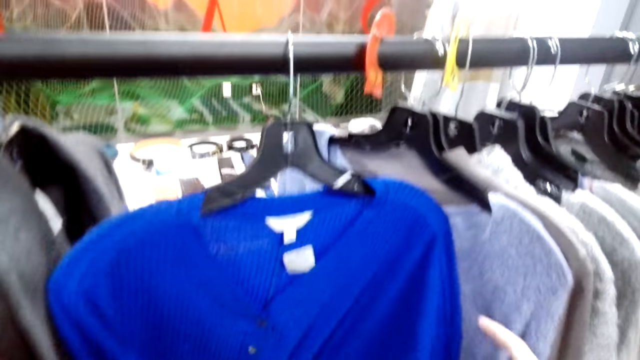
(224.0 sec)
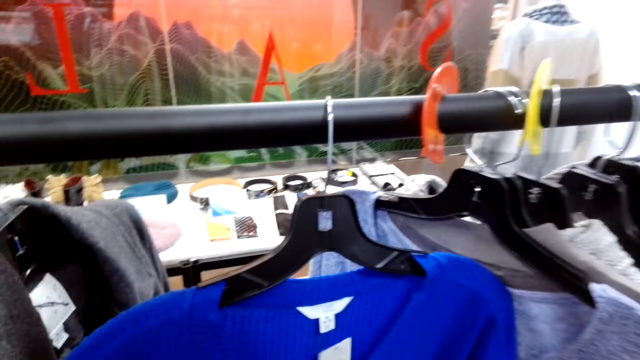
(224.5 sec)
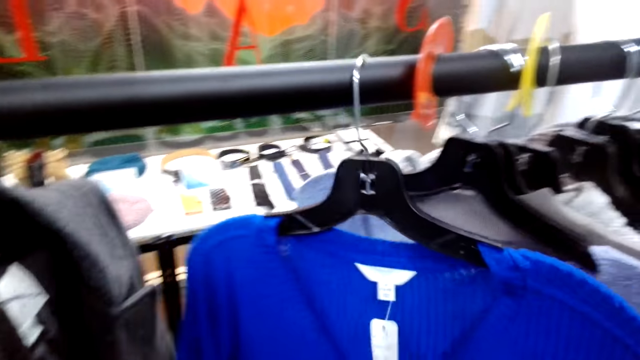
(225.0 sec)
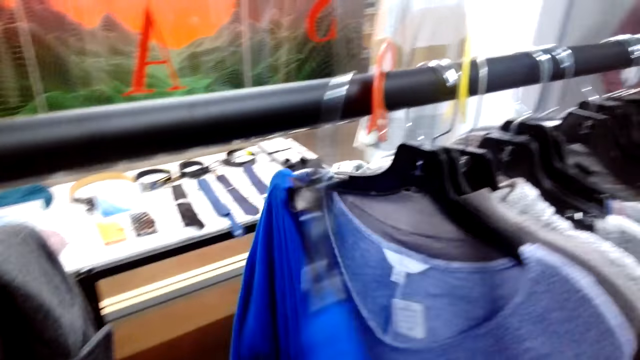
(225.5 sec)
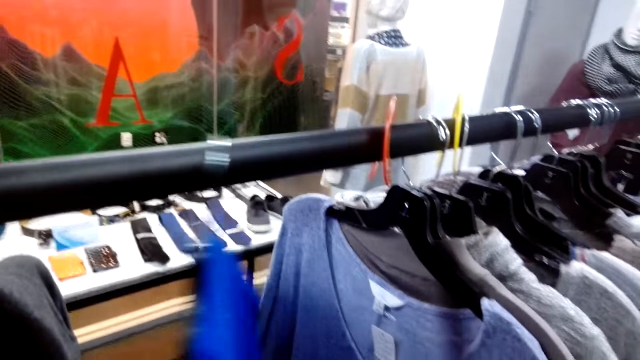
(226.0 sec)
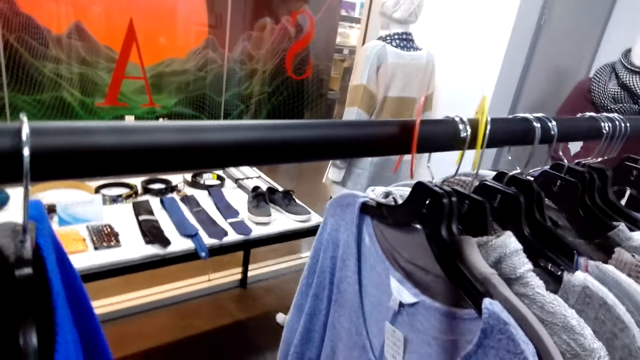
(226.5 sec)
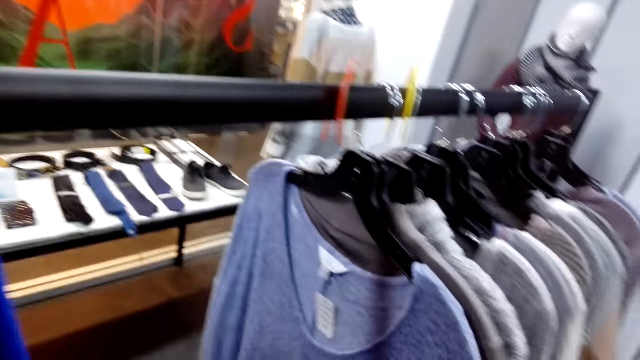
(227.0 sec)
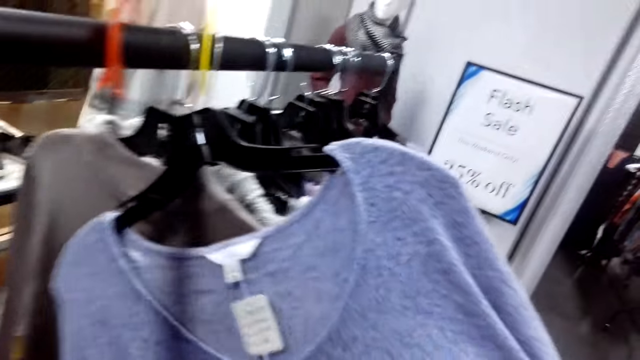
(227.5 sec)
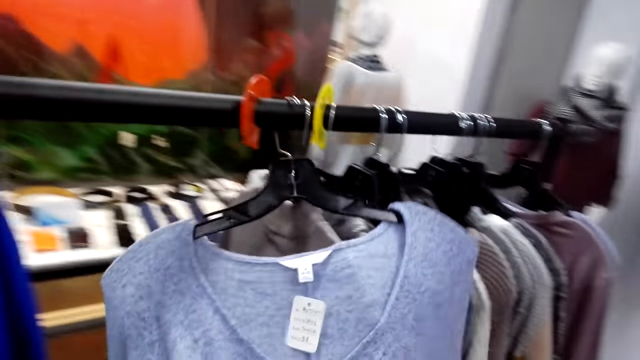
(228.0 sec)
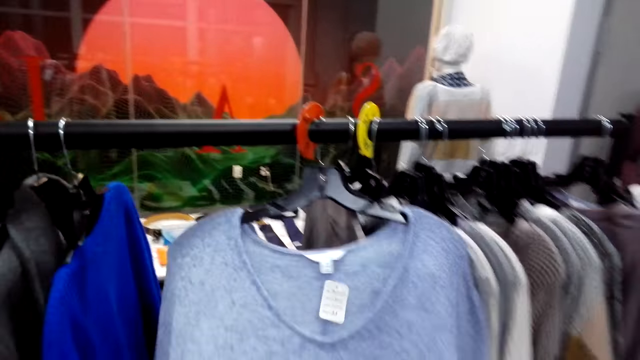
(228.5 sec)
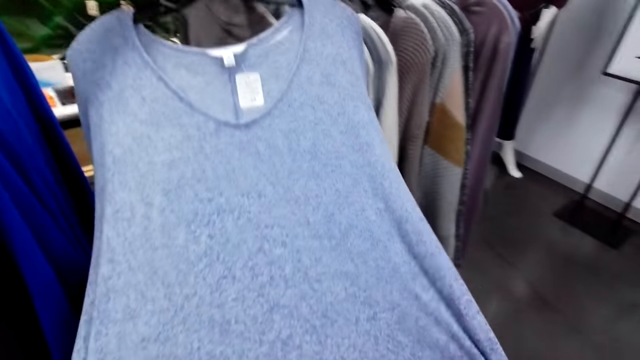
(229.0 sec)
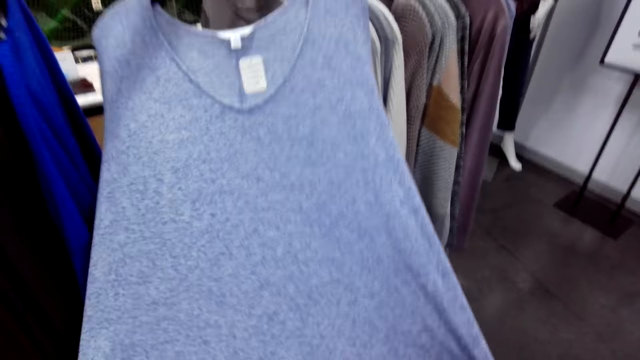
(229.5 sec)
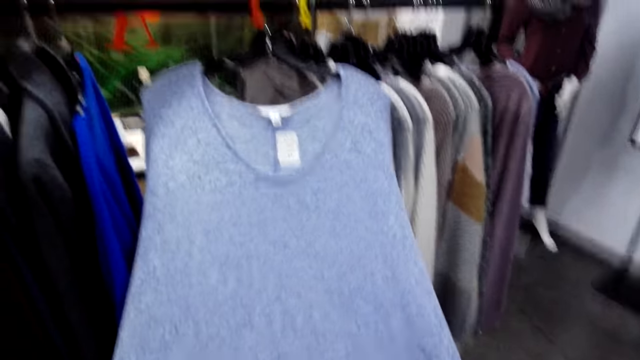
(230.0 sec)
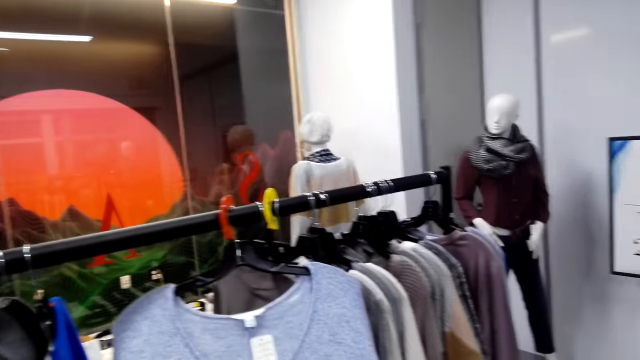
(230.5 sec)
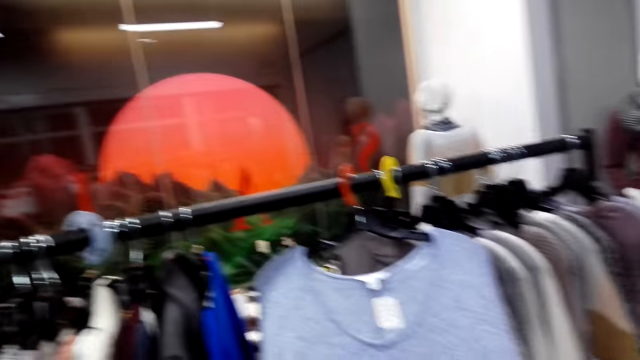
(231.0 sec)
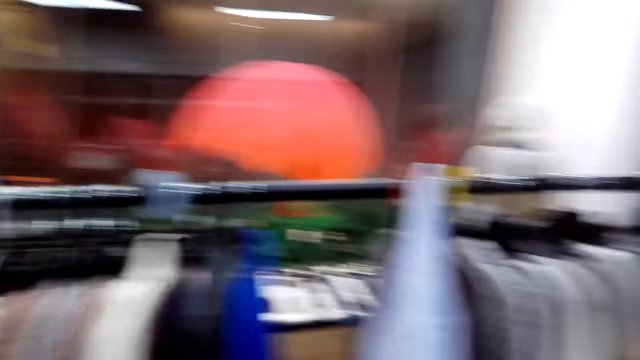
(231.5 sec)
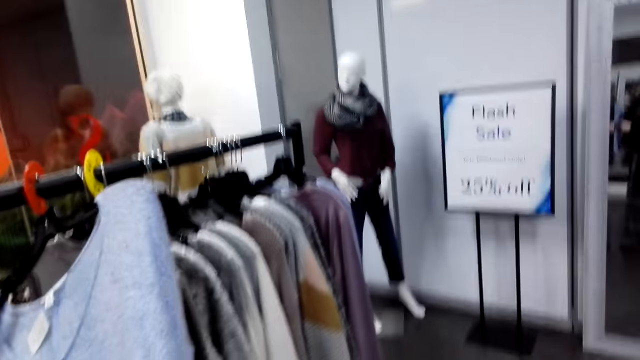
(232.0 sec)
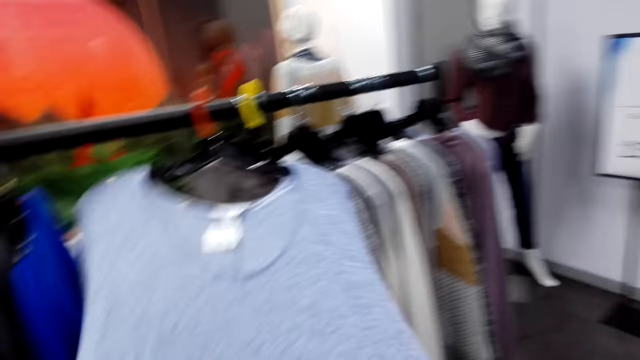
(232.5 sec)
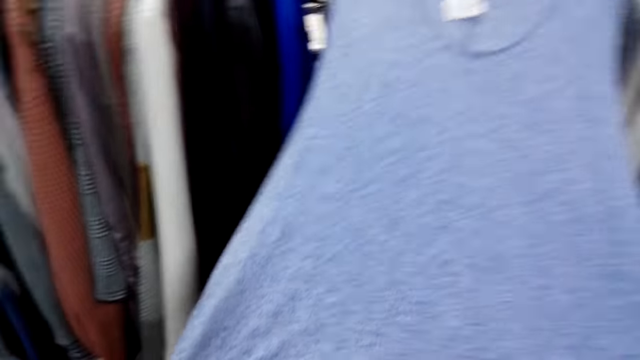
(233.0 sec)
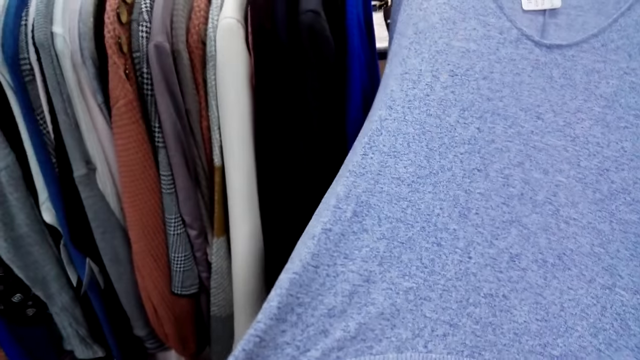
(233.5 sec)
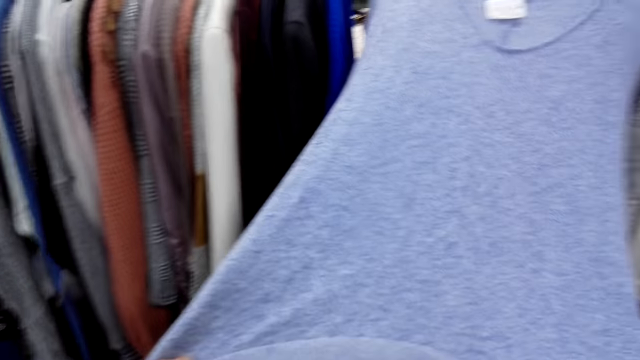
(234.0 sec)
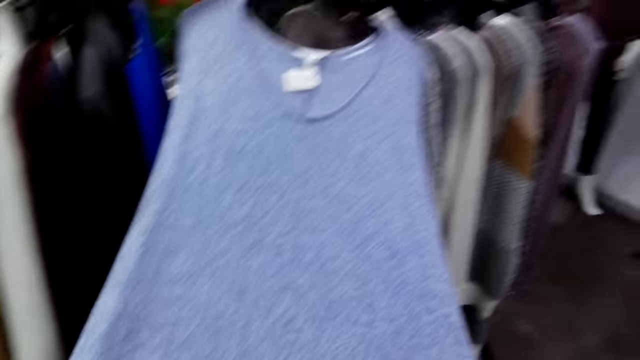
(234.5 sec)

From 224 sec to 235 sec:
The camera wearer looks on a sweater and moves the sweater. They turn to the side and hold a cloth on the hanger.

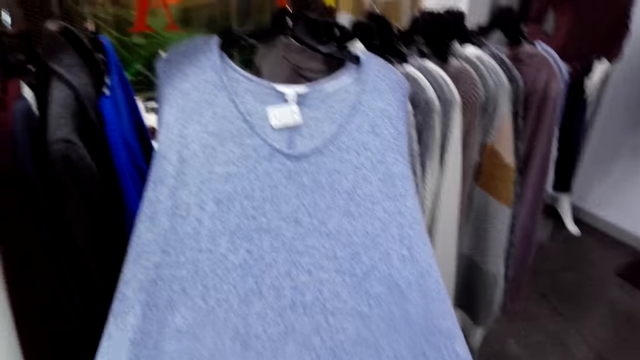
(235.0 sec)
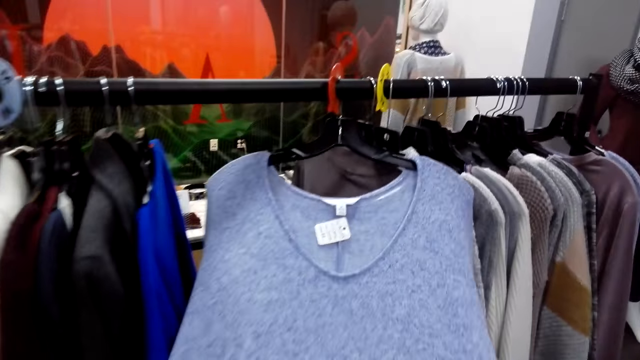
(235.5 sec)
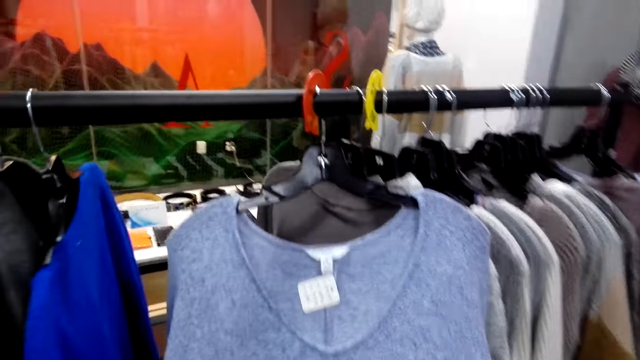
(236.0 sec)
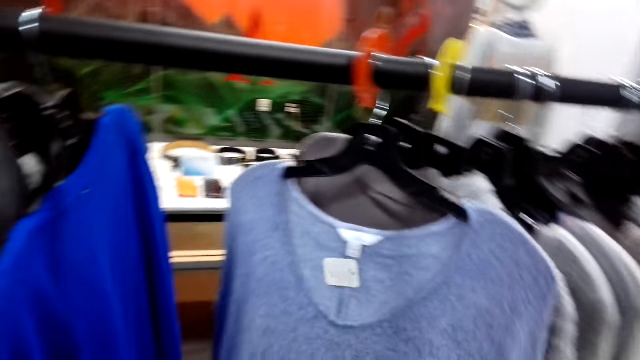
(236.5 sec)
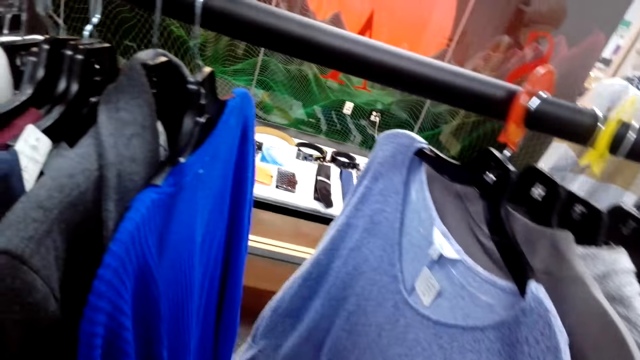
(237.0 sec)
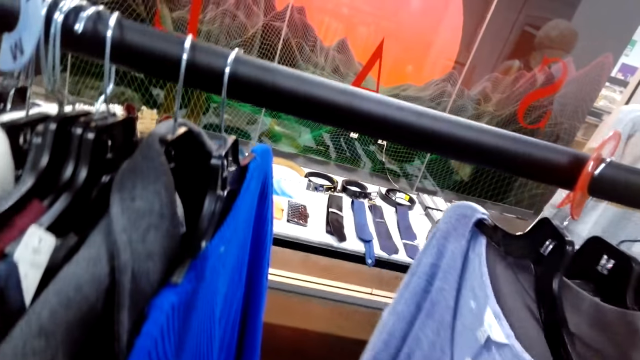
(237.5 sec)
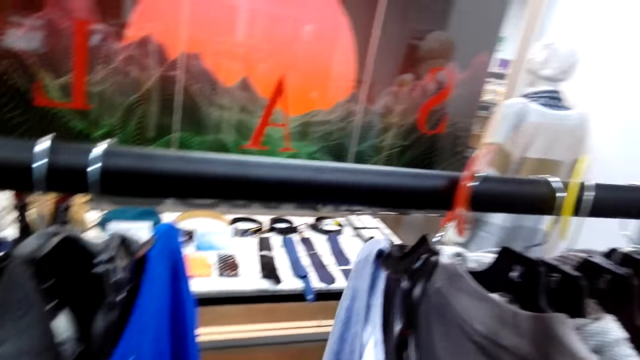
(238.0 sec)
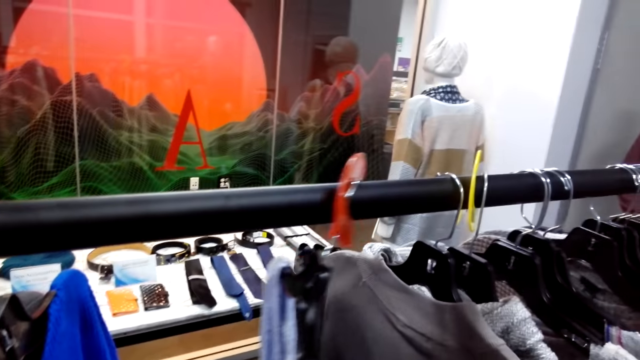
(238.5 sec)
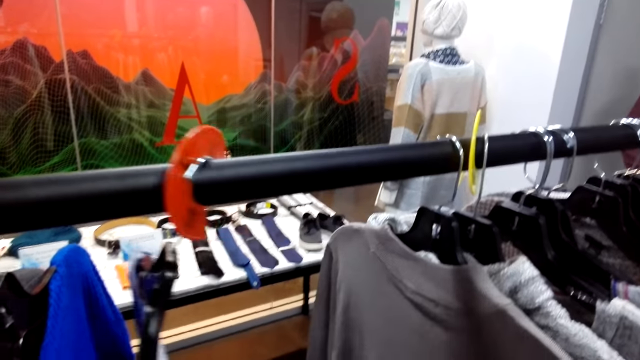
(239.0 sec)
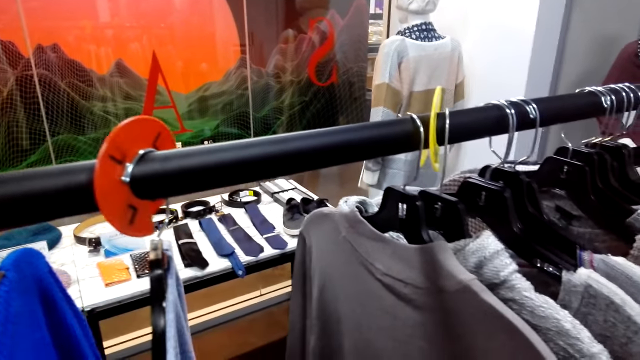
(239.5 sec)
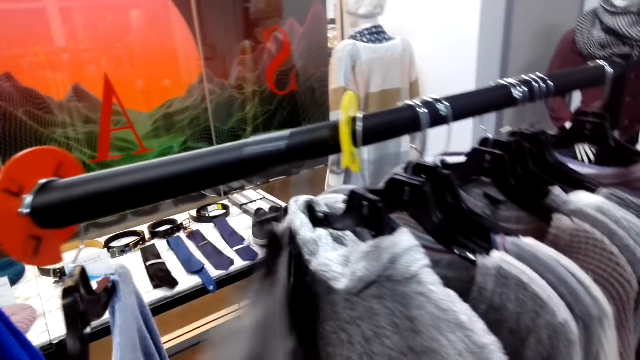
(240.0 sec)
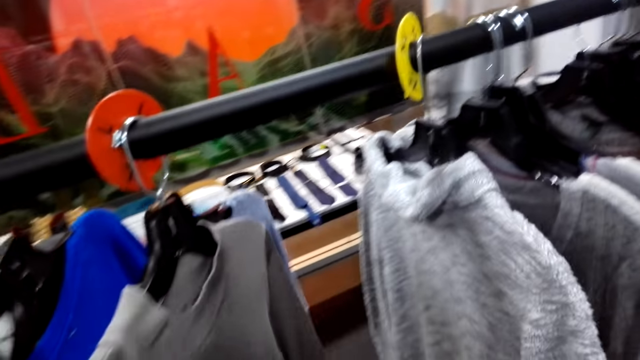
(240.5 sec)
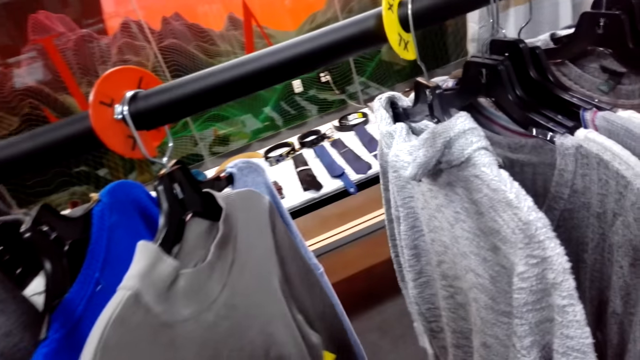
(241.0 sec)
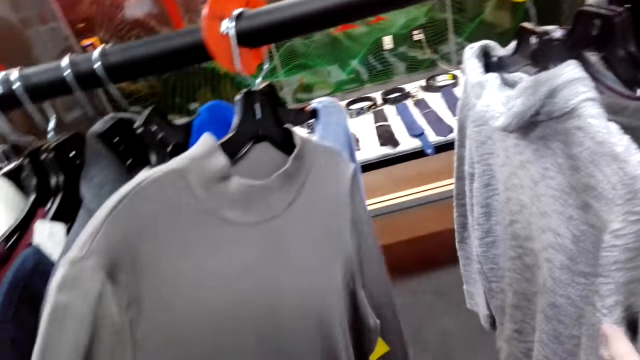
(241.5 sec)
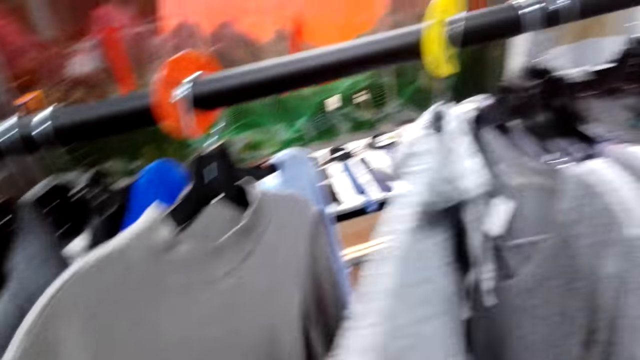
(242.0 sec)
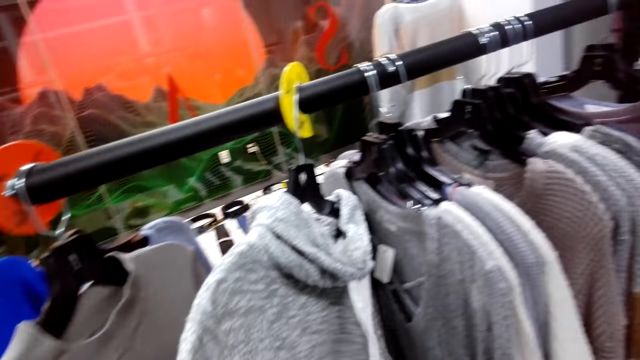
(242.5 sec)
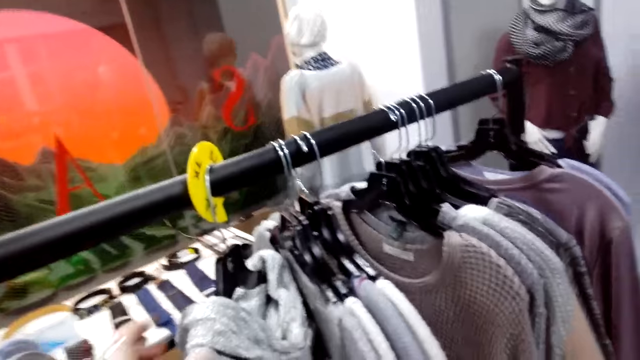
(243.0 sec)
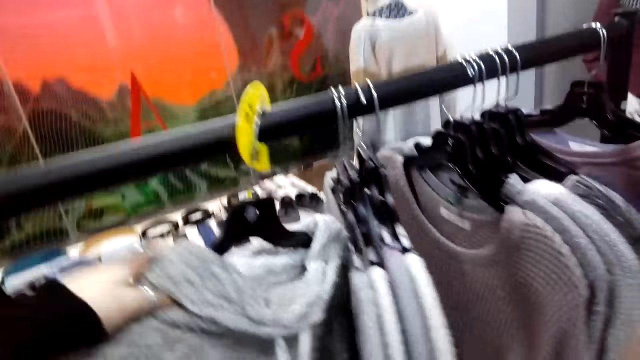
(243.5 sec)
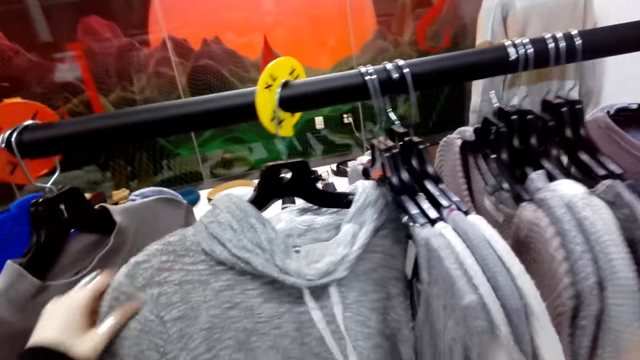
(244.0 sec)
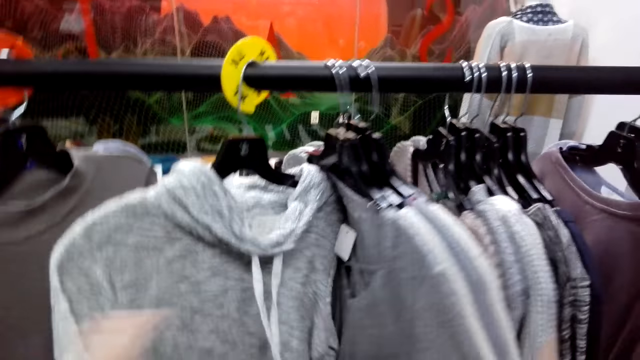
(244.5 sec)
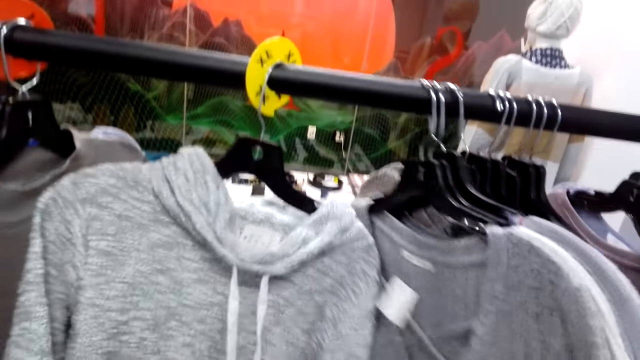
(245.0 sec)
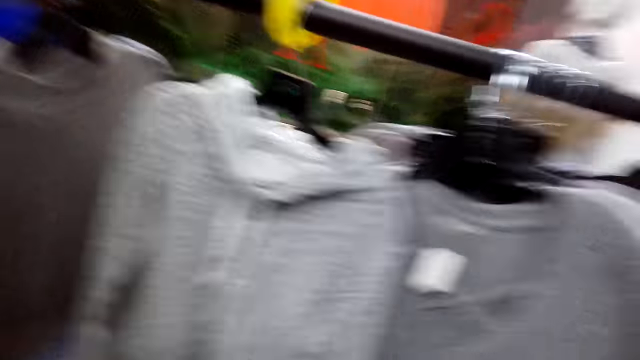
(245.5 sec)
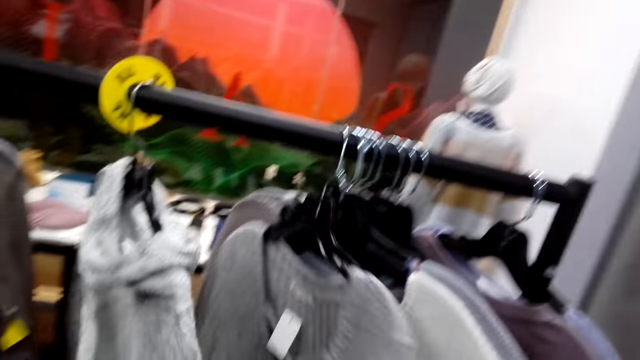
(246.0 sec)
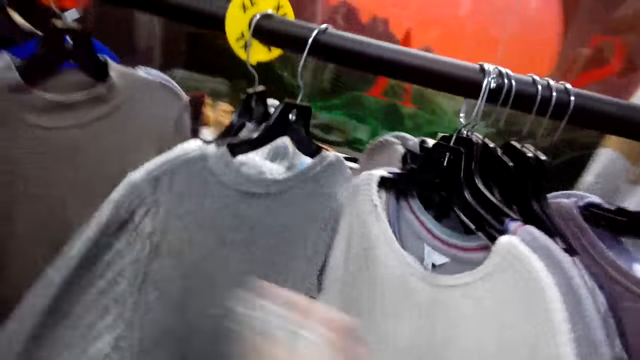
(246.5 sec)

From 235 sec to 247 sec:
The camera wearer looks on a sweater.
